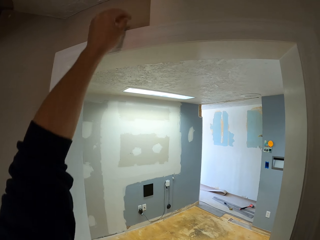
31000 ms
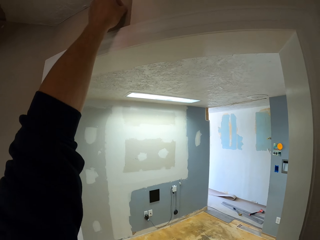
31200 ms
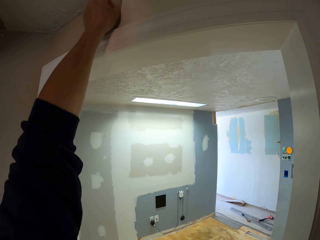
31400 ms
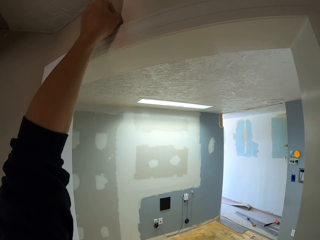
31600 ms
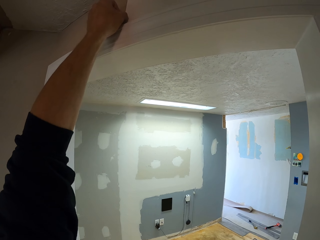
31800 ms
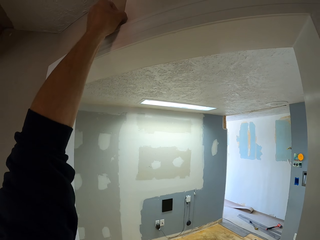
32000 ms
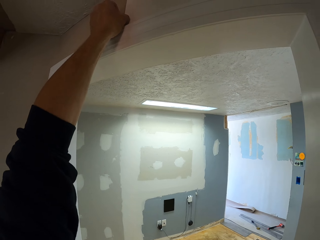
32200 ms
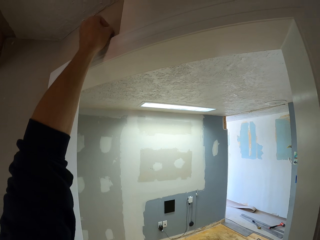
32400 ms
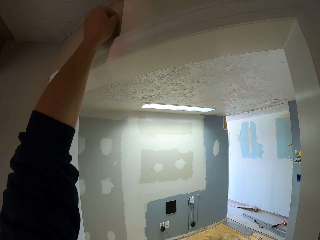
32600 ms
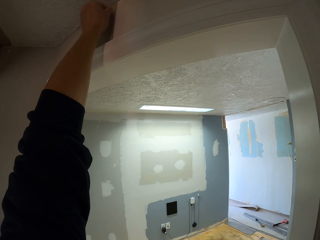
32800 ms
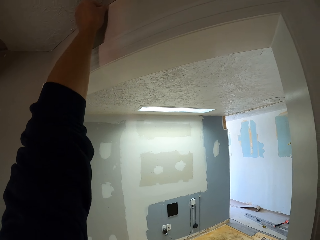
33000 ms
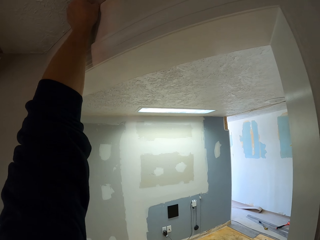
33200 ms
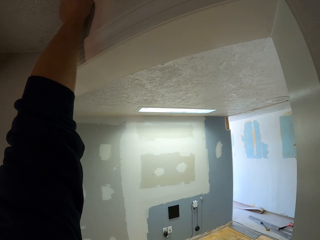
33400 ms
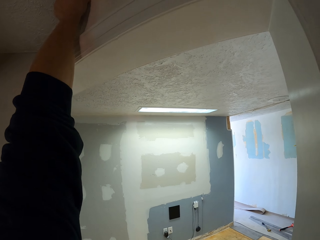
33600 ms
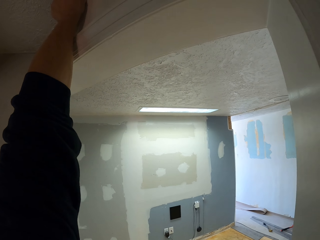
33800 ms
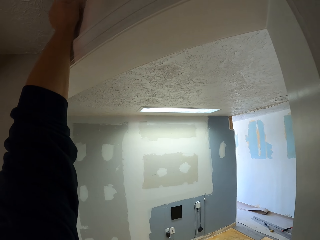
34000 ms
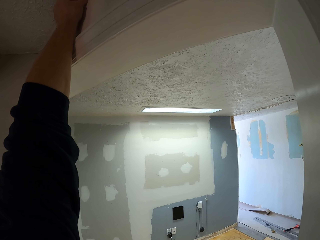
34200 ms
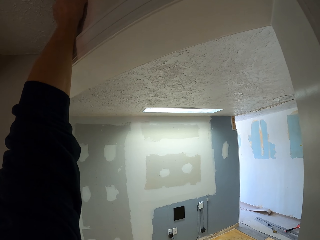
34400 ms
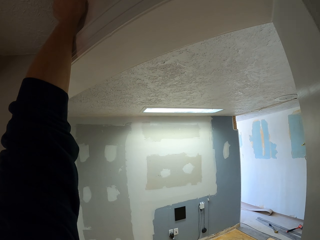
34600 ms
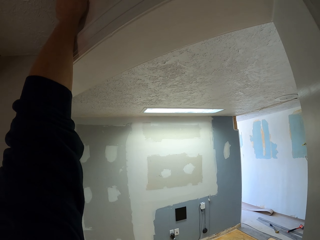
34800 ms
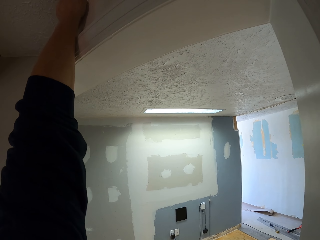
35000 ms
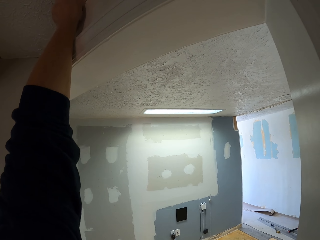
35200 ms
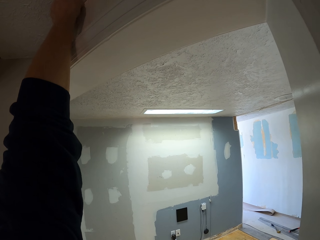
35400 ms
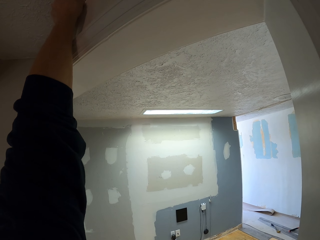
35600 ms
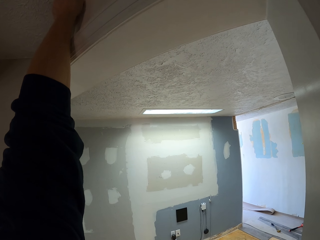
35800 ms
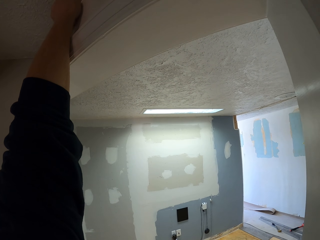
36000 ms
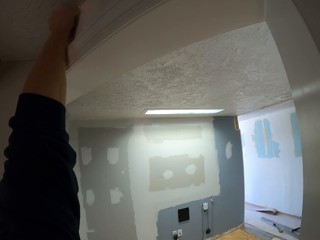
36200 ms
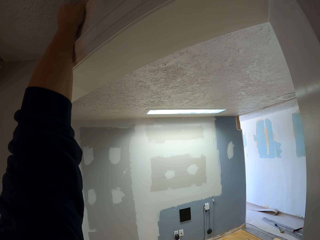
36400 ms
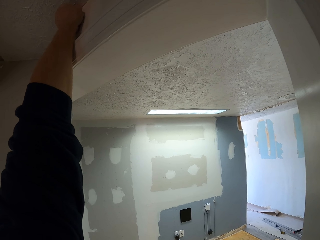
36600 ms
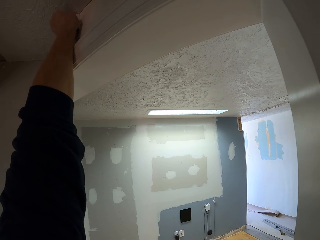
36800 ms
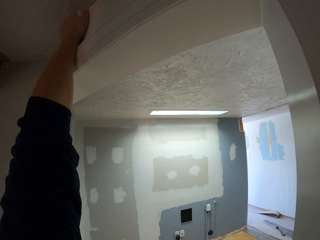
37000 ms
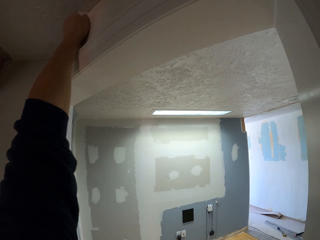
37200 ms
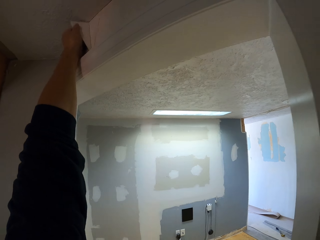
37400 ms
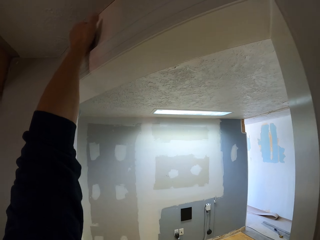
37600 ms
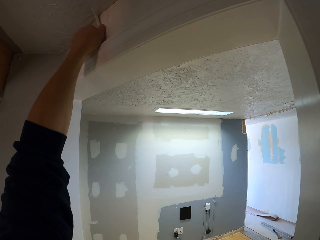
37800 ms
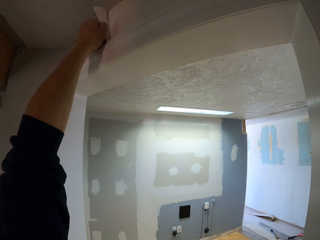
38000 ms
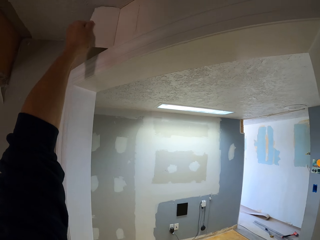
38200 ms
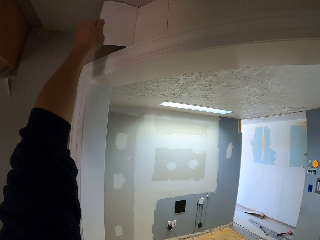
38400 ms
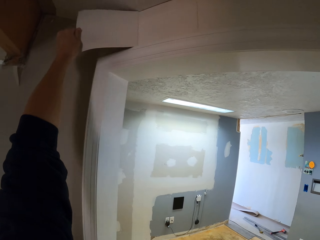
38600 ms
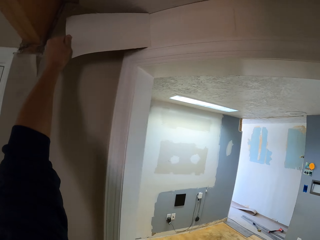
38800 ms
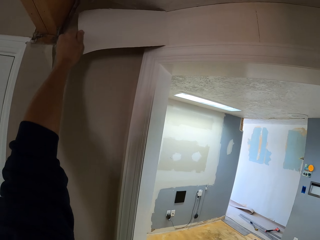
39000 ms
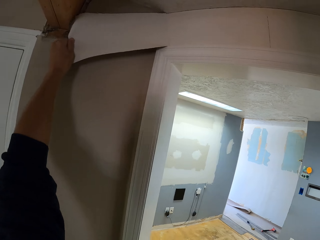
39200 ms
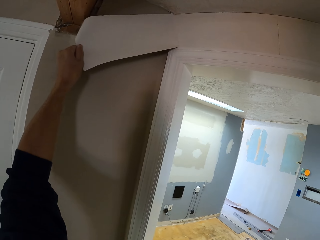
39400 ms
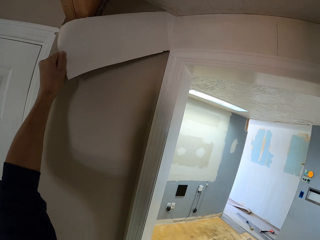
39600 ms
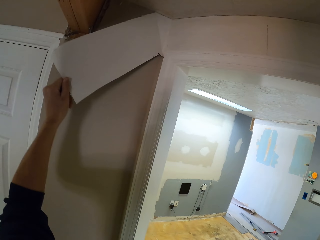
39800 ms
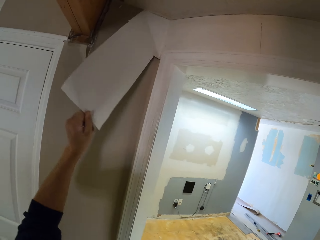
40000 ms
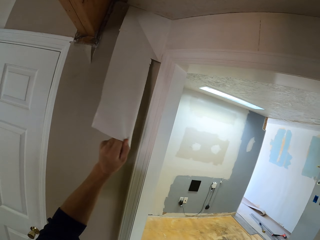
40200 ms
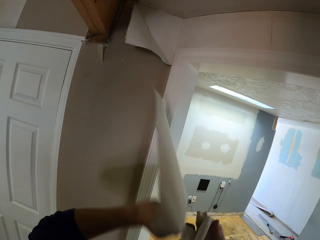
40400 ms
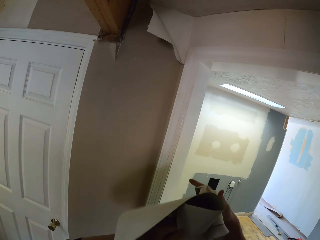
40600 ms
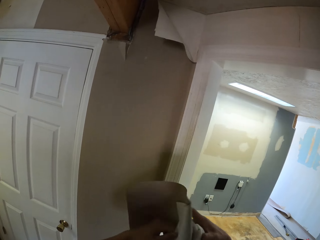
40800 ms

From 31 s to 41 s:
The camera wearer lifts his hand. He peels the wallpaper. He removes the wallpaper.

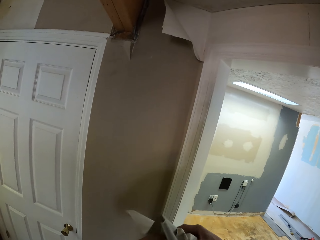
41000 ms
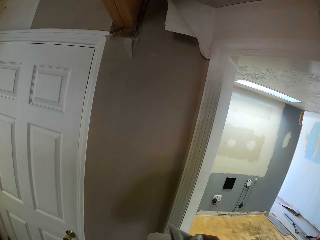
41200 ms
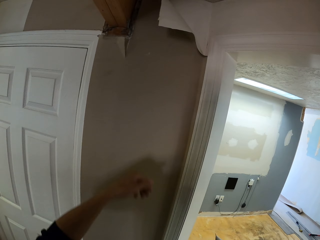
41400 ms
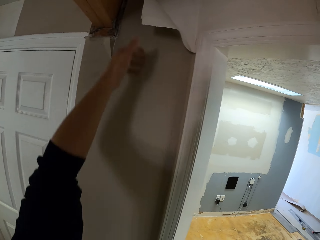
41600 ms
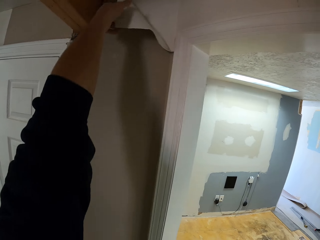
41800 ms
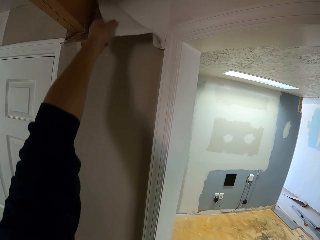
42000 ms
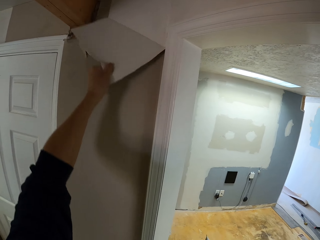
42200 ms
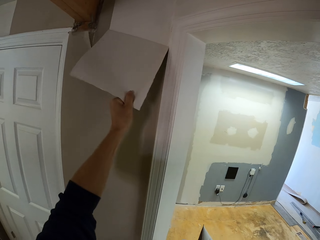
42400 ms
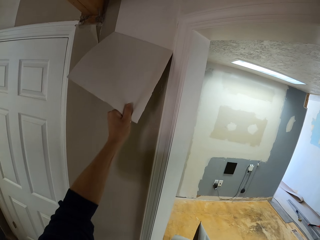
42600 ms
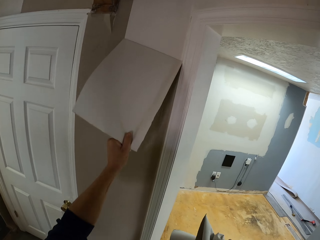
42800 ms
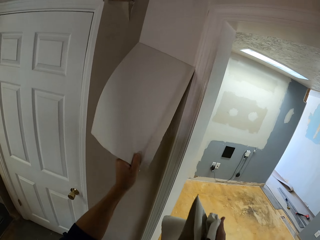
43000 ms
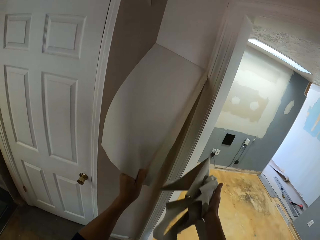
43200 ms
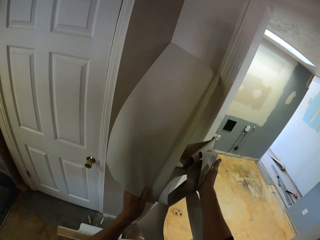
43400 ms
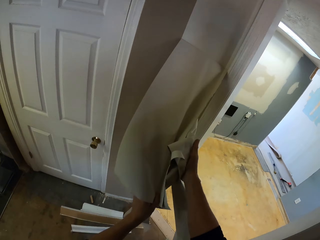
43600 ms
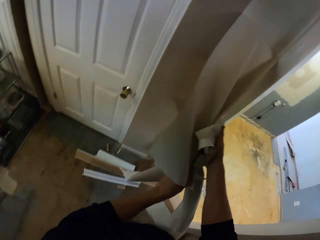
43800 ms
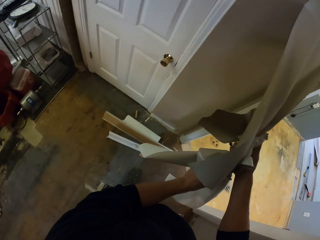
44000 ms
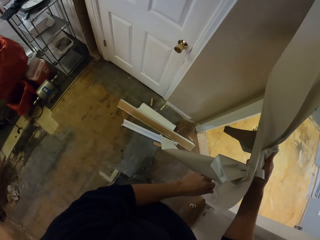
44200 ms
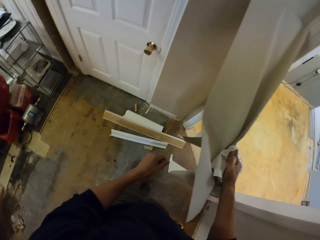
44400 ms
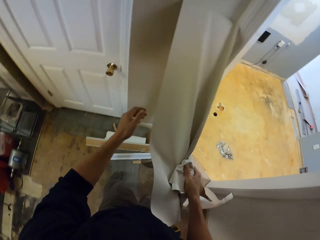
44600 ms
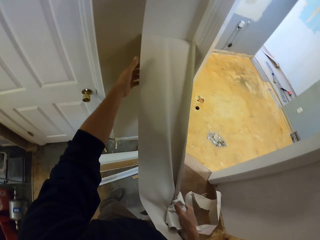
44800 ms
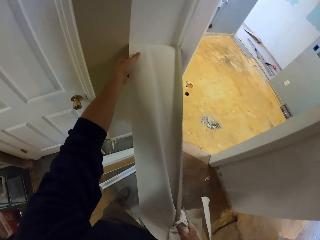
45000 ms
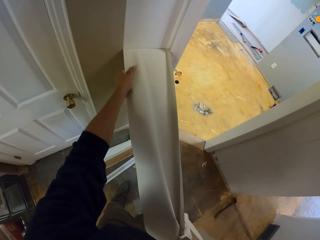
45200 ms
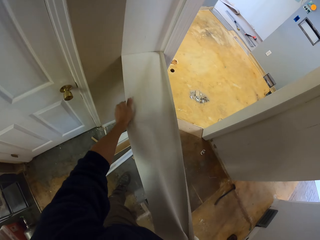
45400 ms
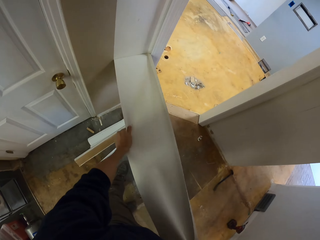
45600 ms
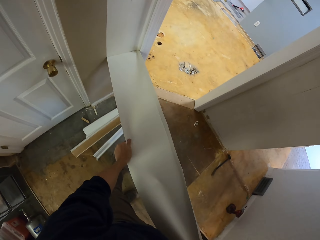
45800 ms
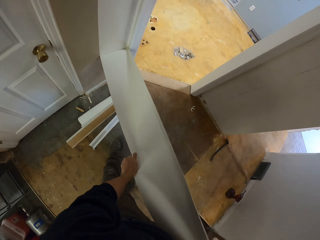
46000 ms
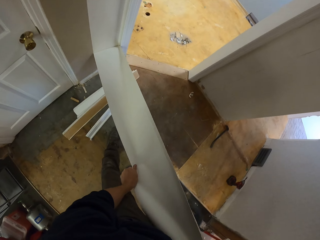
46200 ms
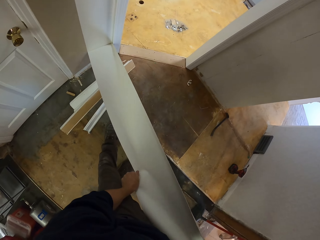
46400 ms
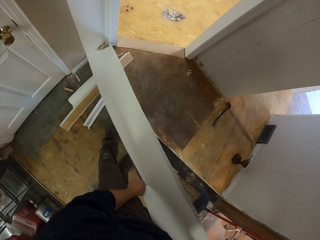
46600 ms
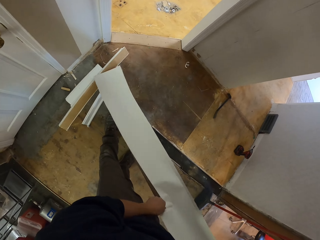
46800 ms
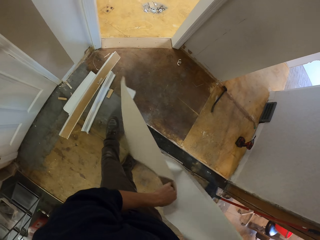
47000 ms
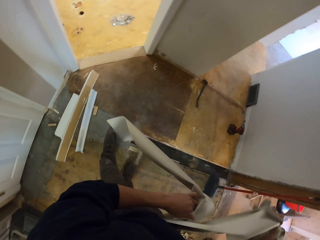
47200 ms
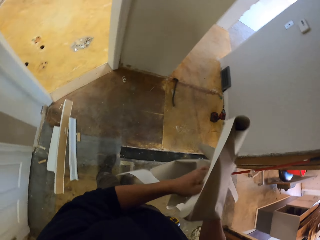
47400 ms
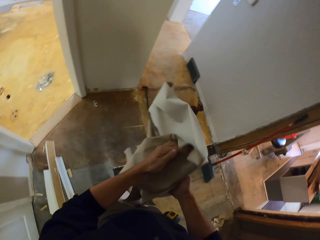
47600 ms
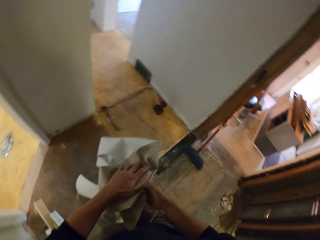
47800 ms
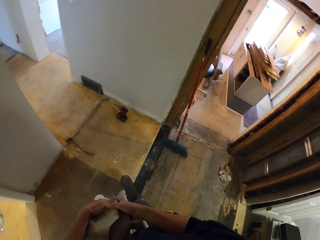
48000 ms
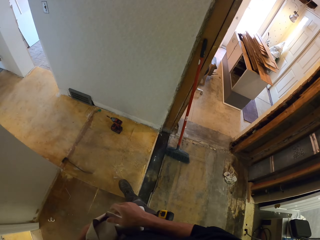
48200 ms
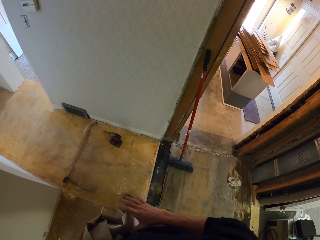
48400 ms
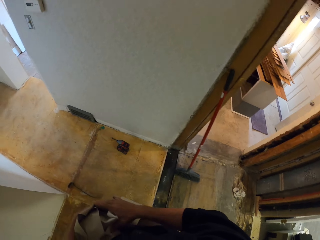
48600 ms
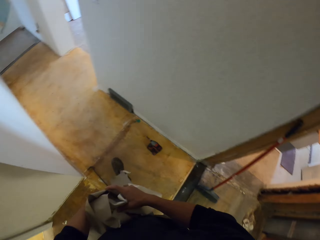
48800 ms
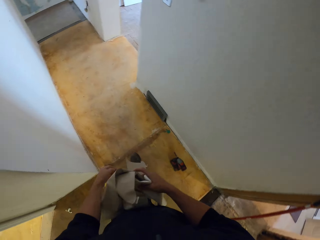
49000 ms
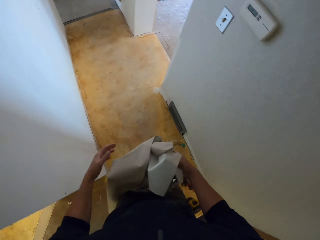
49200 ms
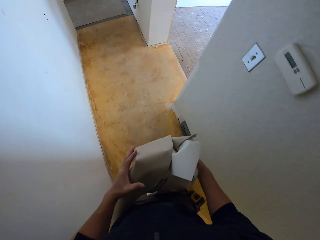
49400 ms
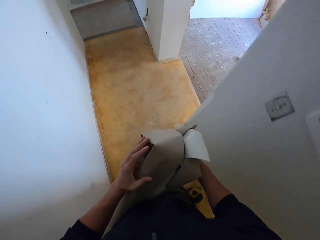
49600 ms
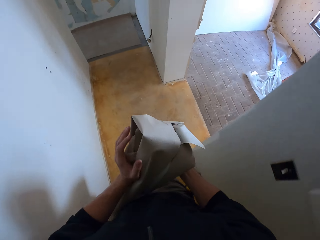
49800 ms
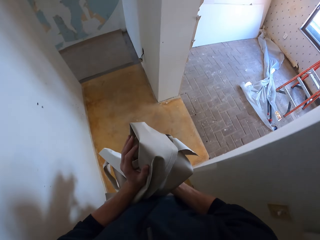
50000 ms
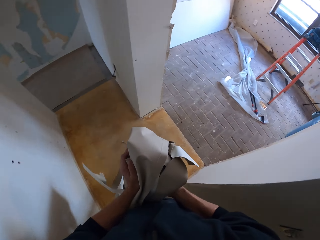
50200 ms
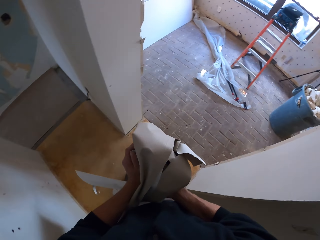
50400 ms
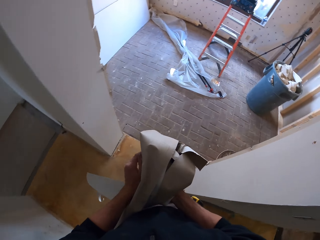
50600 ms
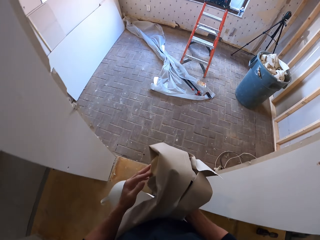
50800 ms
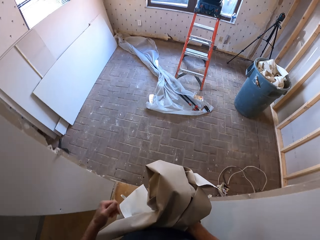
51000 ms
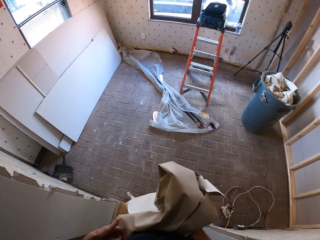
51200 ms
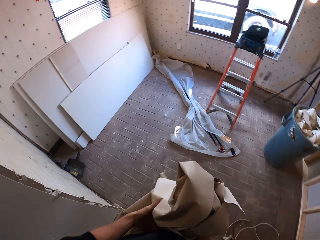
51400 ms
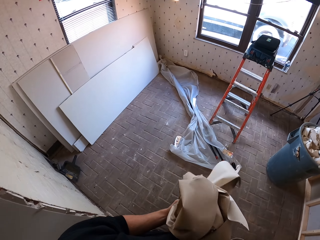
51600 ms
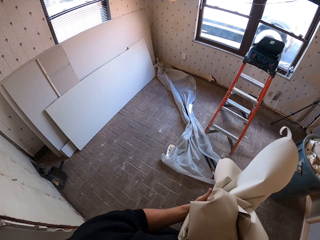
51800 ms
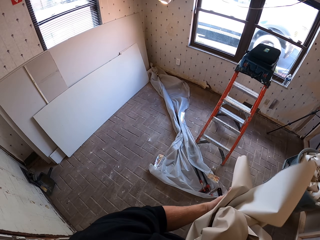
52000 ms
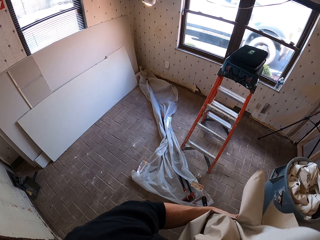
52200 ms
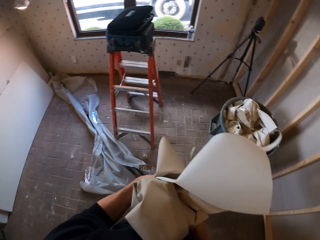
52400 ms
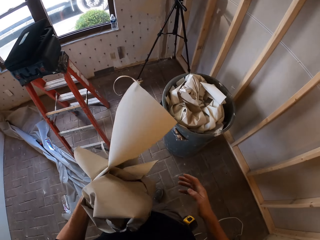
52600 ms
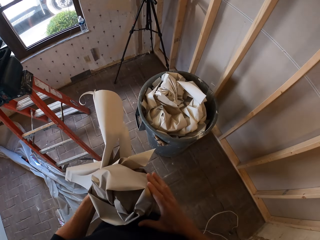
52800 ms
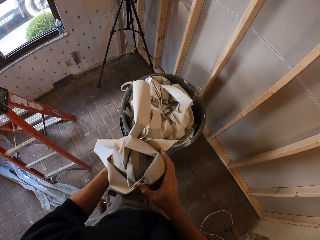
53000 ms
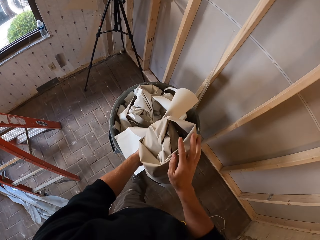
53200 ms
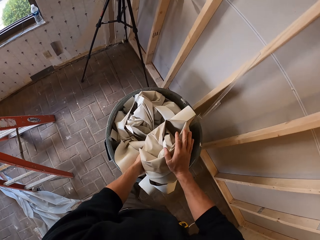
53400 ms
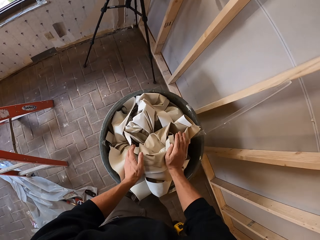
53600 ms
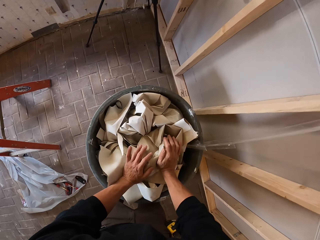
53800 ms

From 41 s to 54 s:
The camera wearer holds the wallpaper. He lifts his hand. He peels the wallpaper. He holds the wallpaper and peels the wallpaper. He squeezes the wallpaper. He holds the wallpaper. He walks along the corridor. He enters the room.
